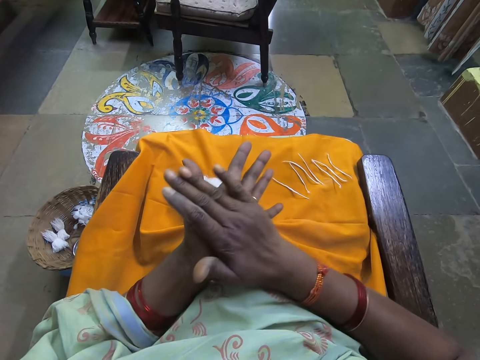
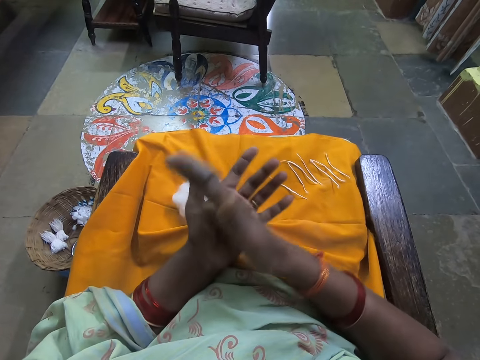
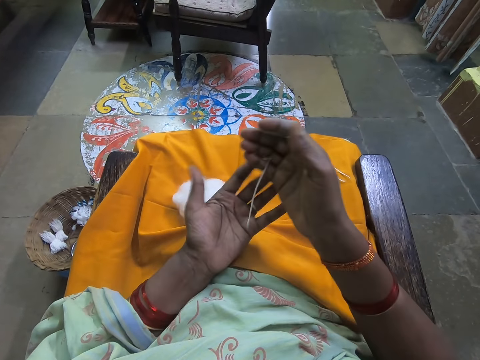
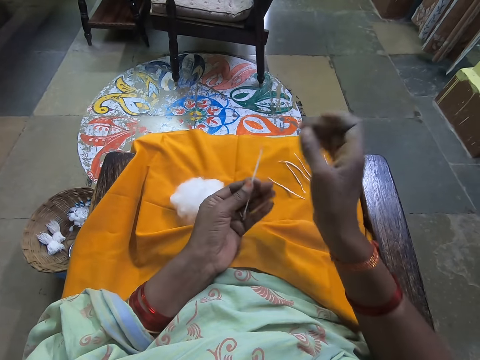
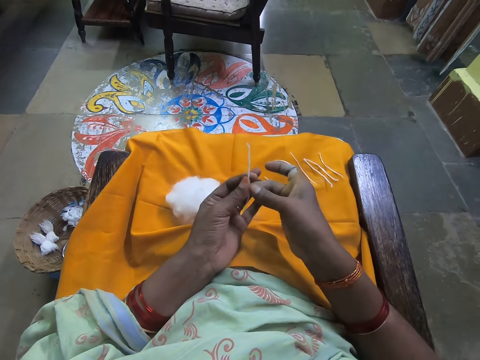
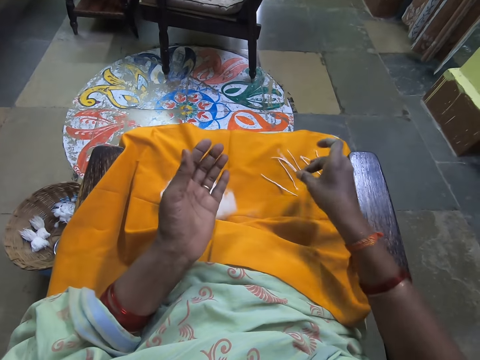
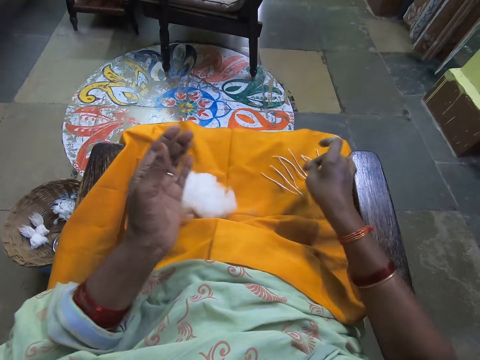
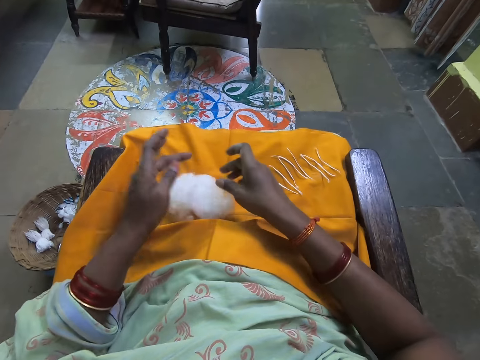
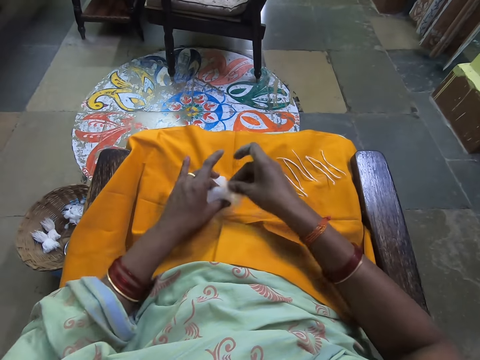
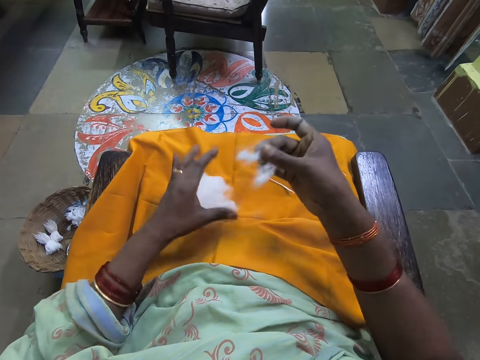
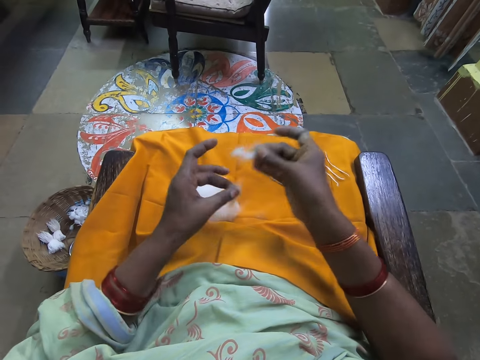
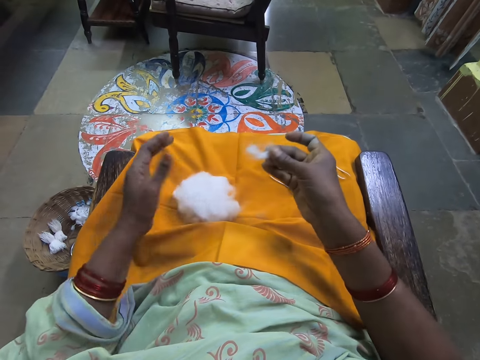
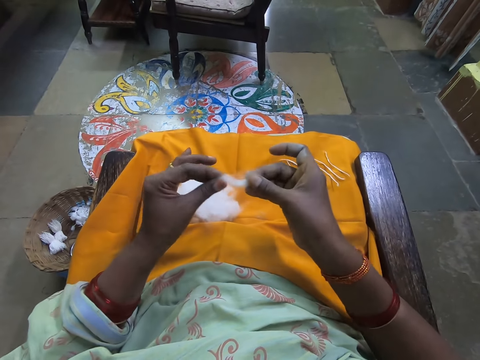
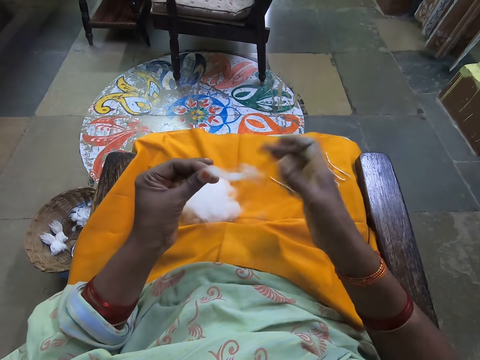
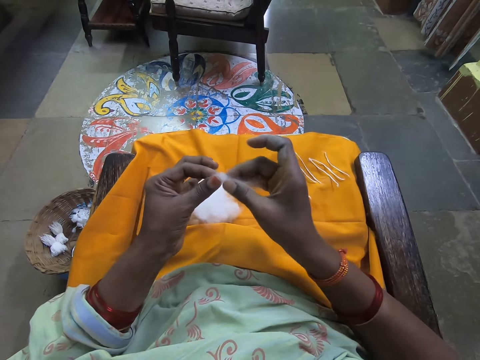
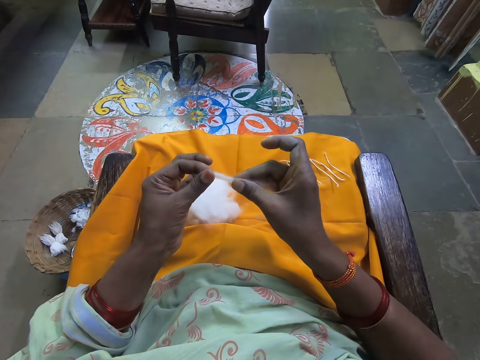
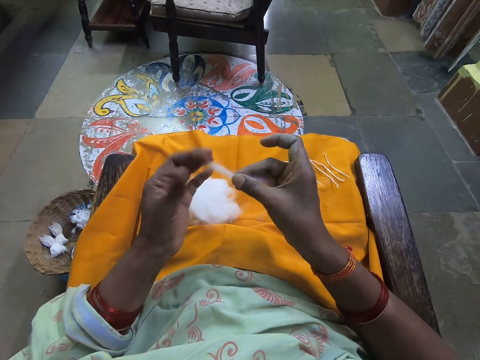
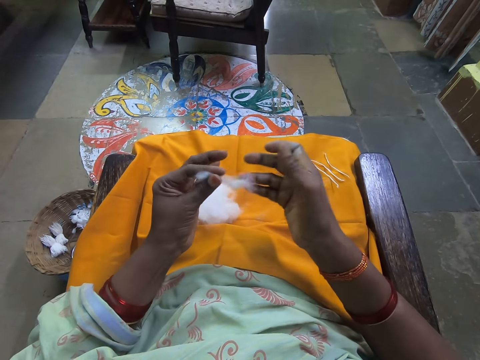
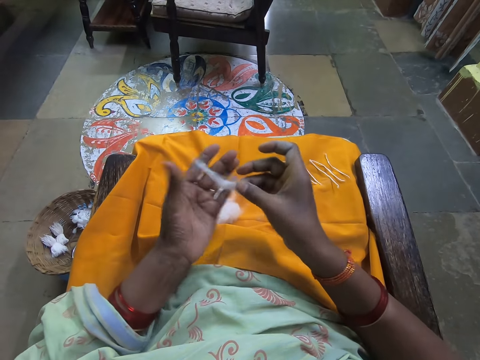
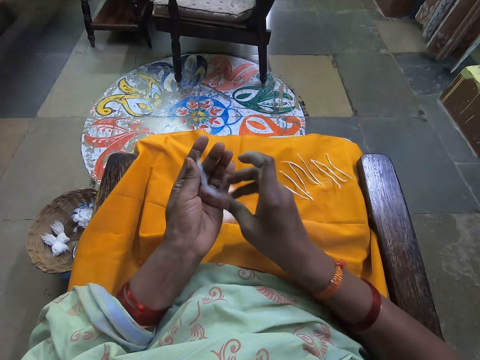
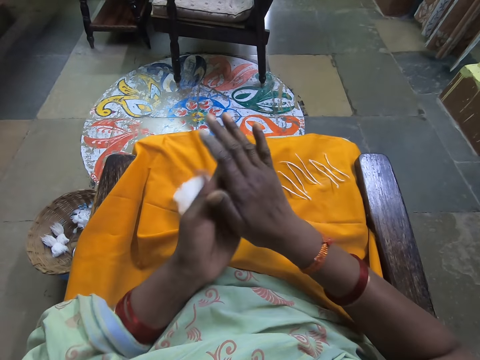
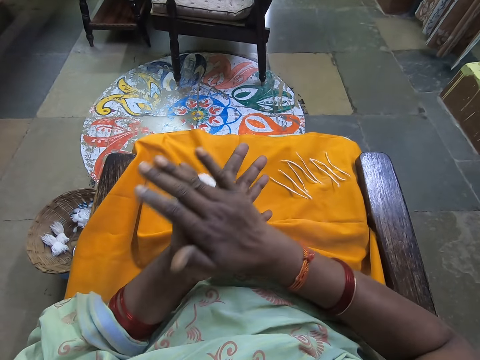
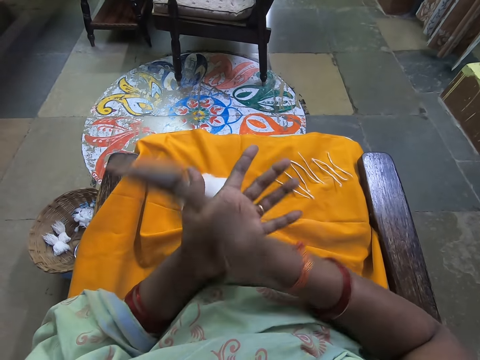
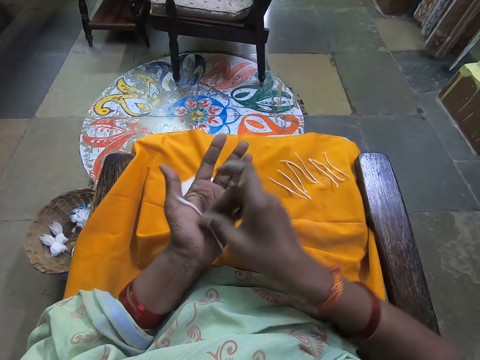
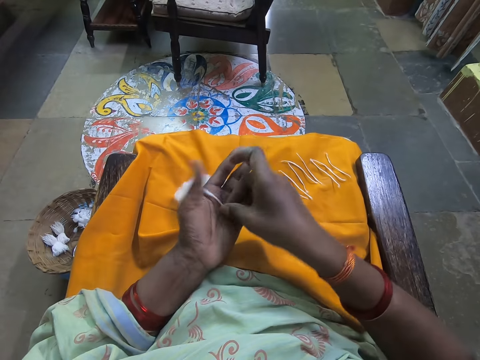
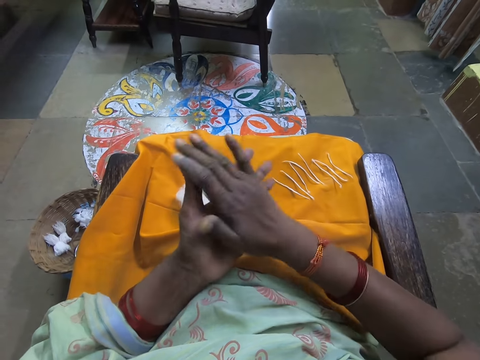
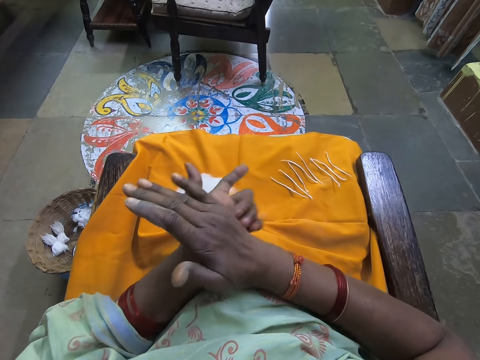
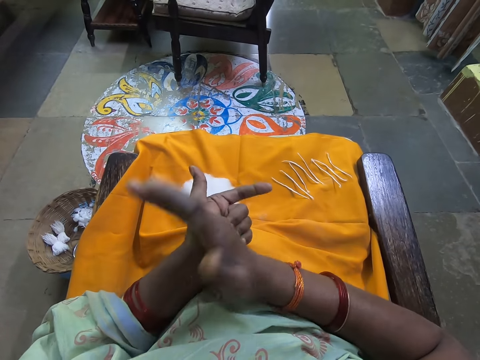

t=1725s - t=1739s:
The camera wearer drops the folded cotton wool on the yellow cloth. She scoops cotton. She cuts cotton wool from a bundle of cotton wool on the yellow cloth on her lap. She stretches the cotton wool in her hands. She rolls the cotton in her hands. She folds the cotton wool in her hands.

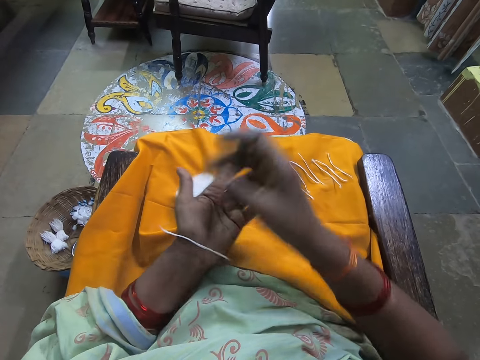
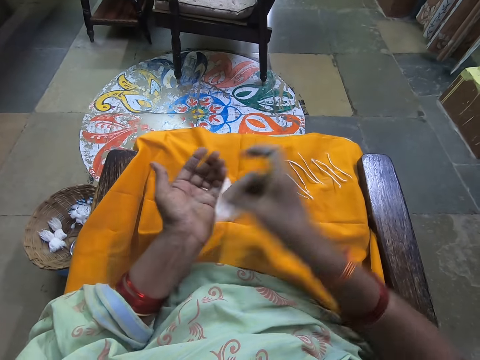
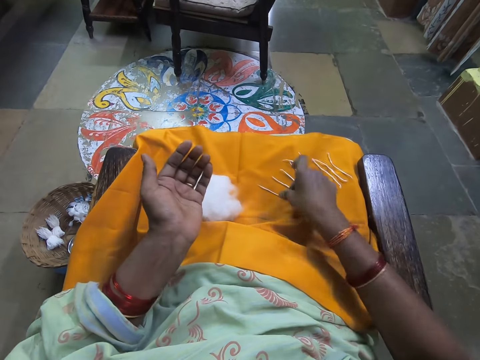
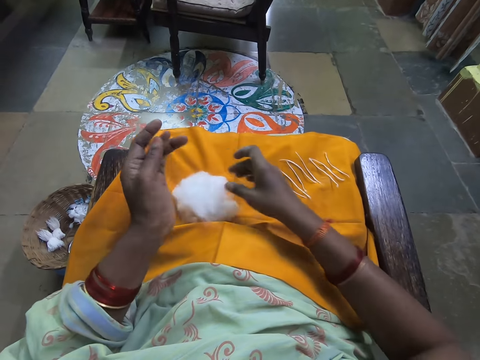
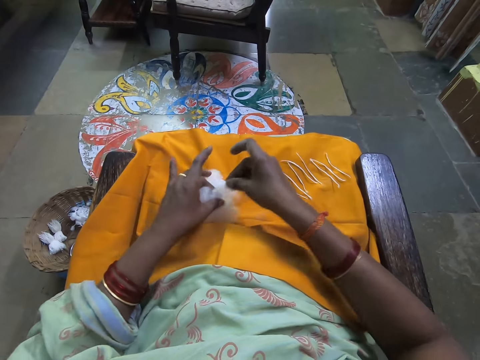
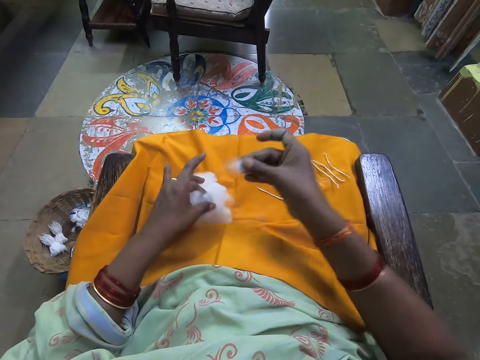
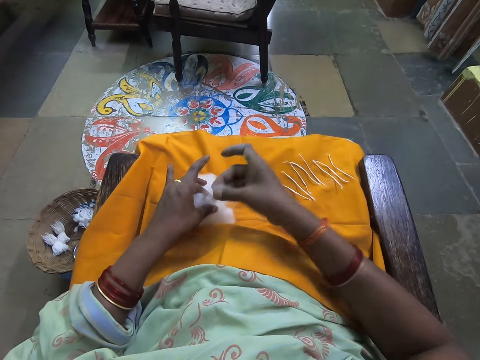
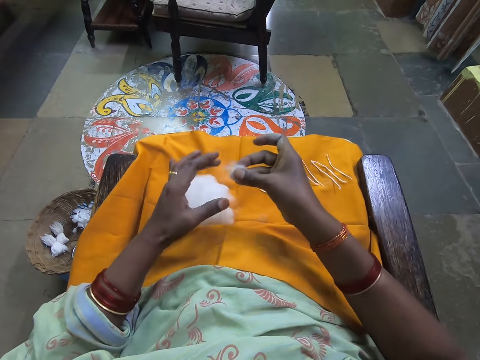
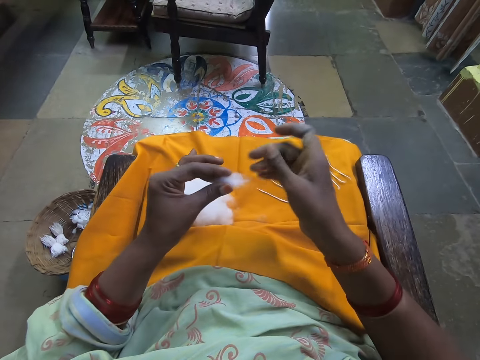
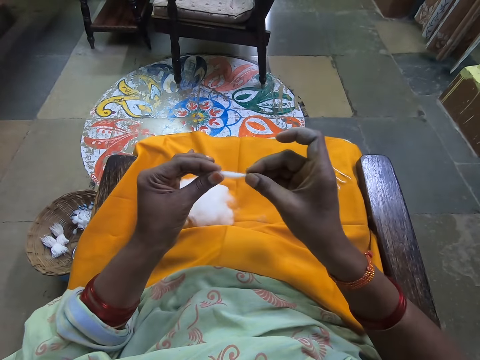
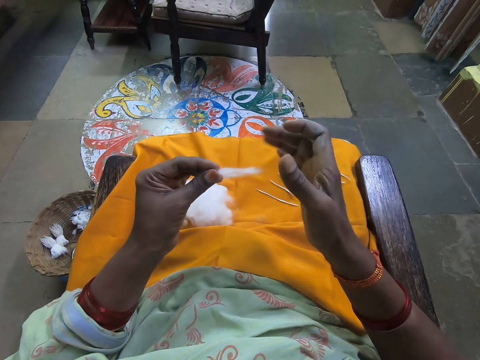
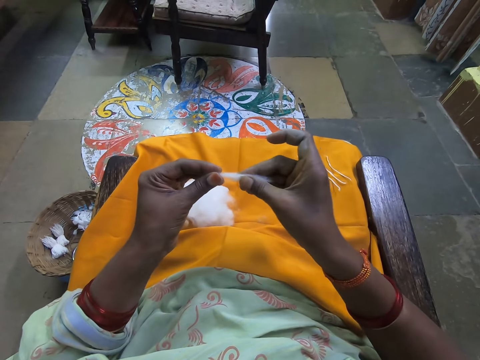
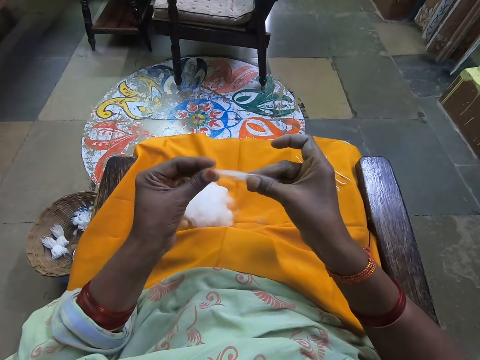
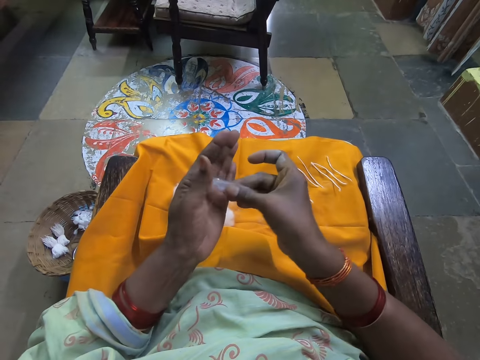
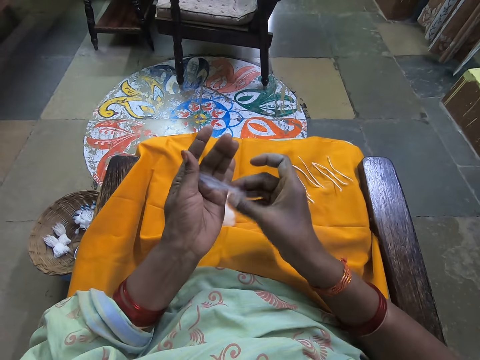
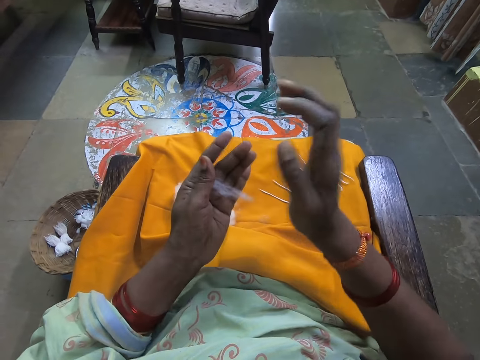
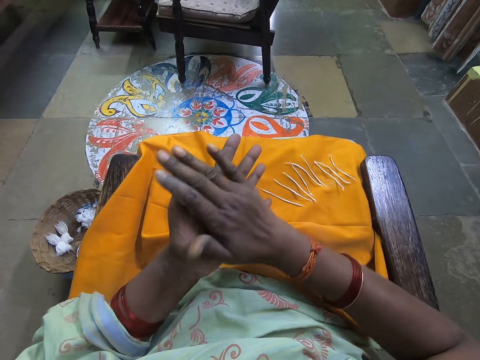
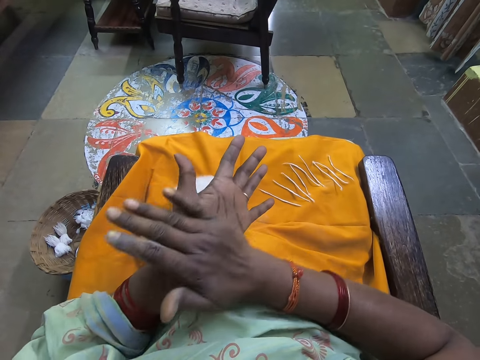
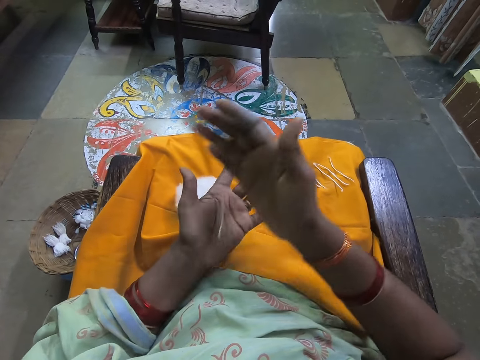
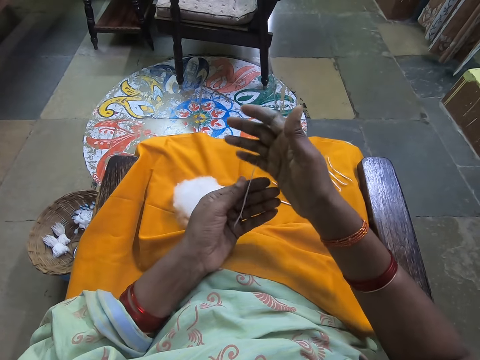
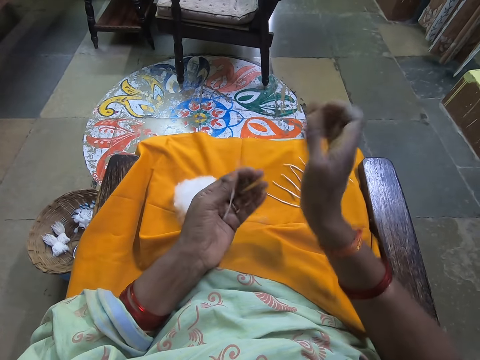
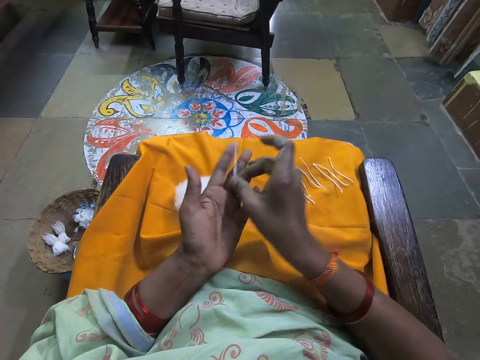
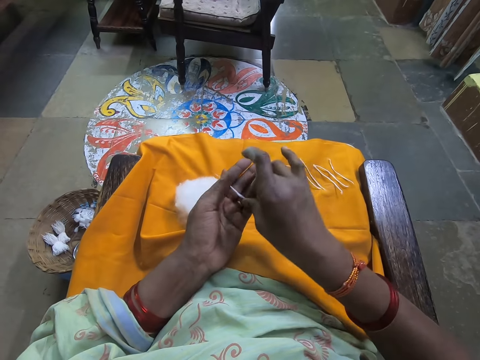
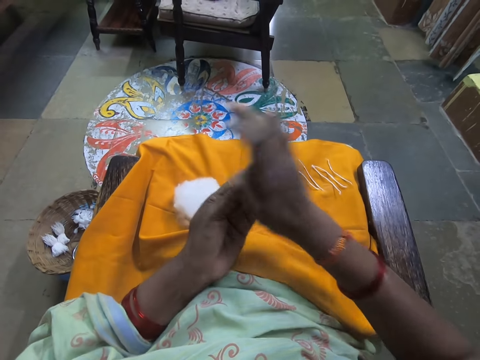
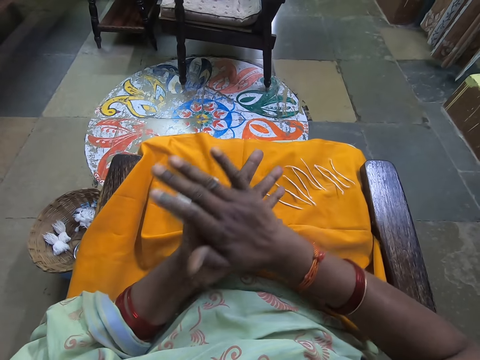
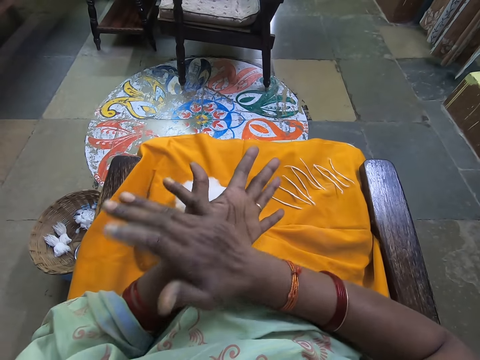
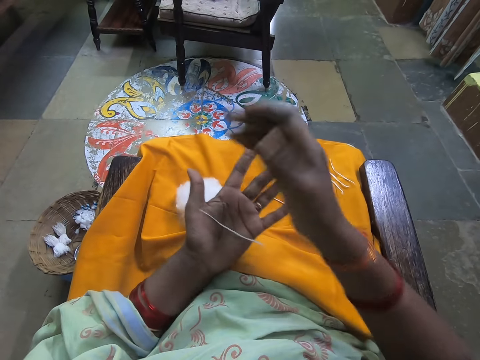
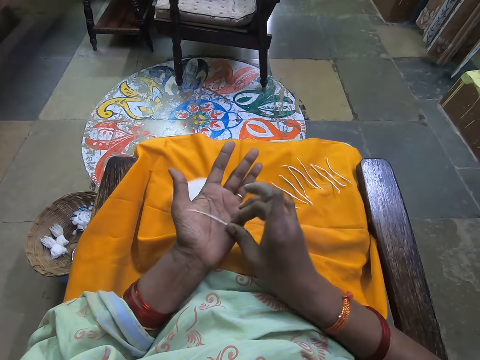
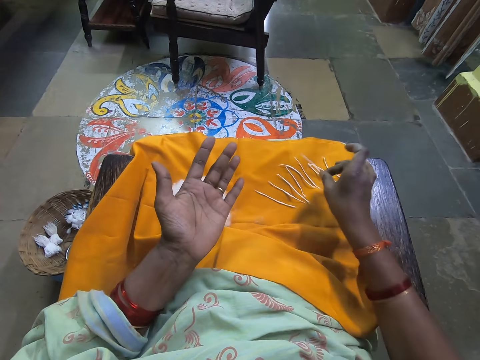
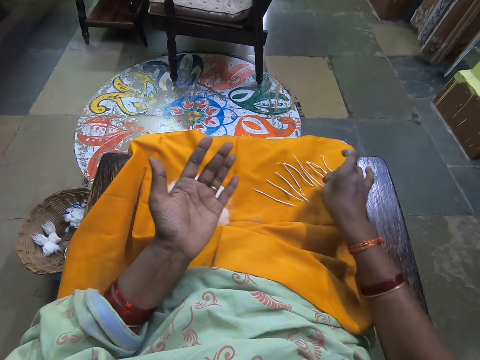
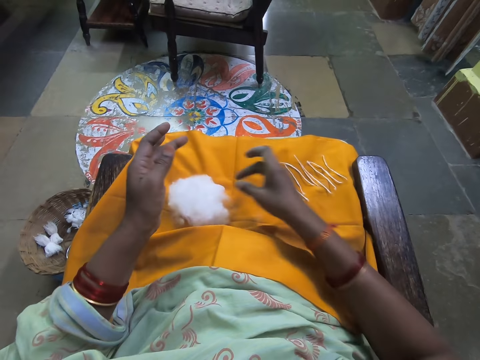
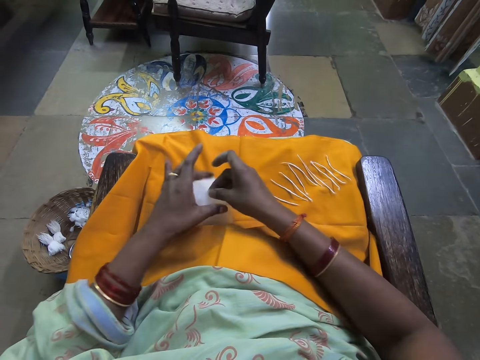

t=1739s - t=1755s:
The camera wearer drops the folded cotton wool on the yellow cloth. She cuts cotton wool from a bundle of cotton wool on the yellow cloth on her lap. She scoops cotton. She stretches the cotton wool in her hands. She folds the cotton wool in her hands. She rolls the cotton in her hands. She drops the folded cotton wool on the yellow cloth.
